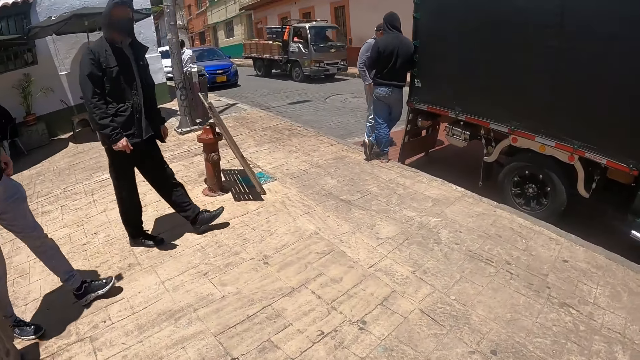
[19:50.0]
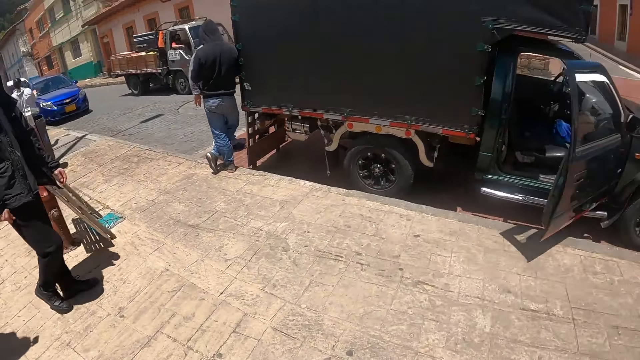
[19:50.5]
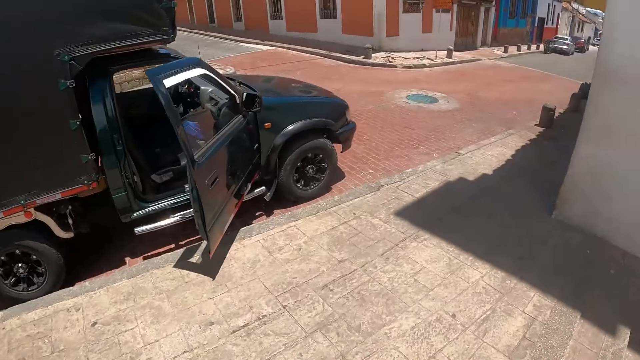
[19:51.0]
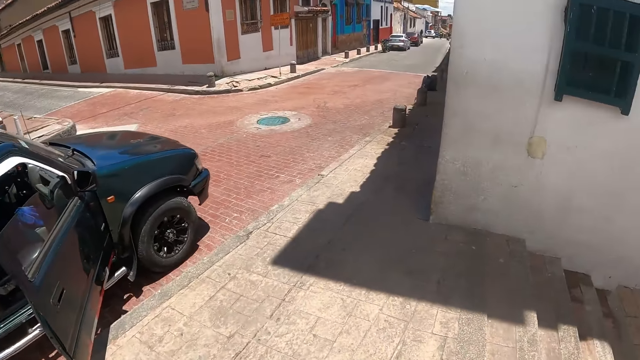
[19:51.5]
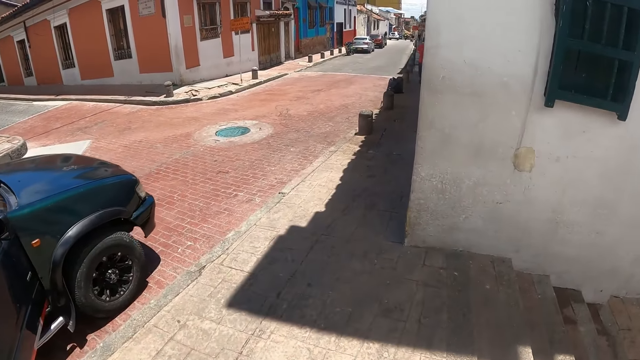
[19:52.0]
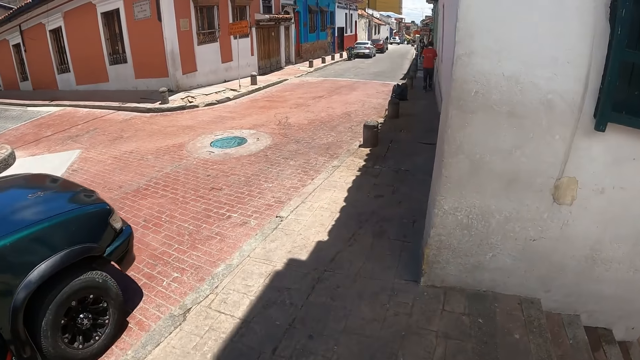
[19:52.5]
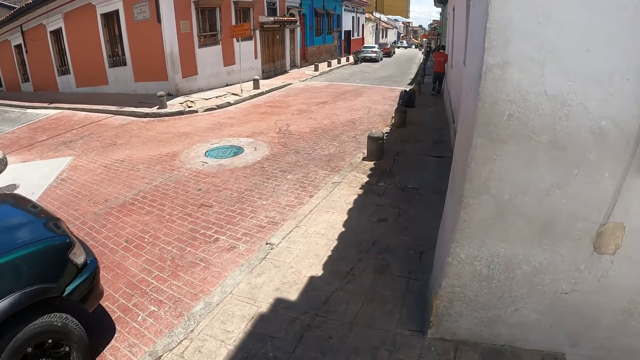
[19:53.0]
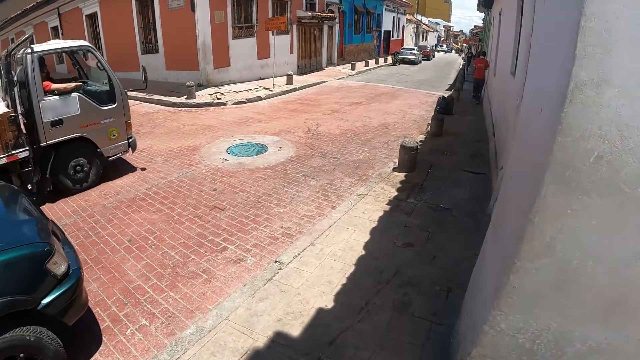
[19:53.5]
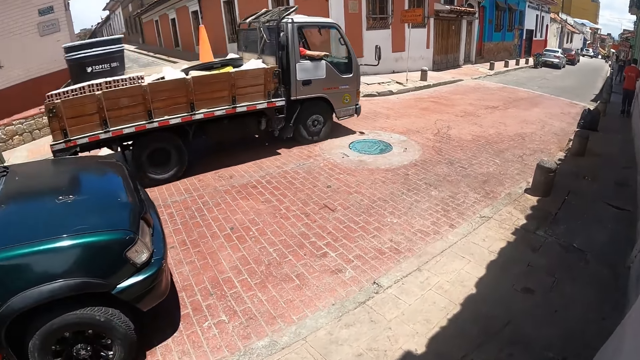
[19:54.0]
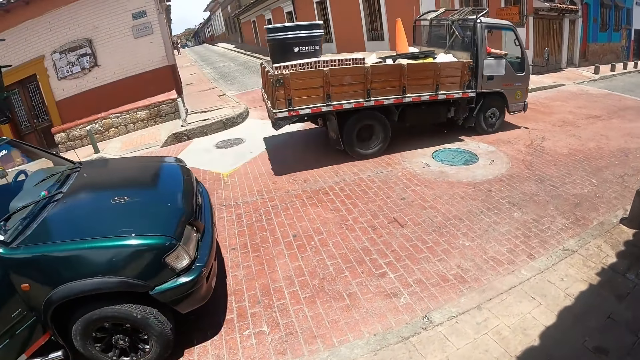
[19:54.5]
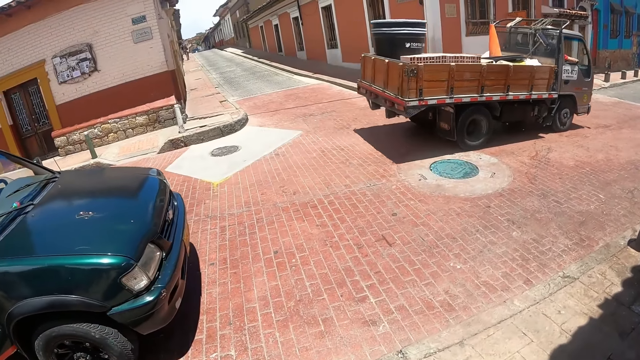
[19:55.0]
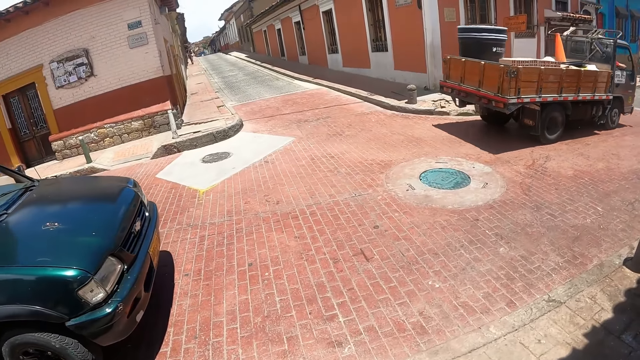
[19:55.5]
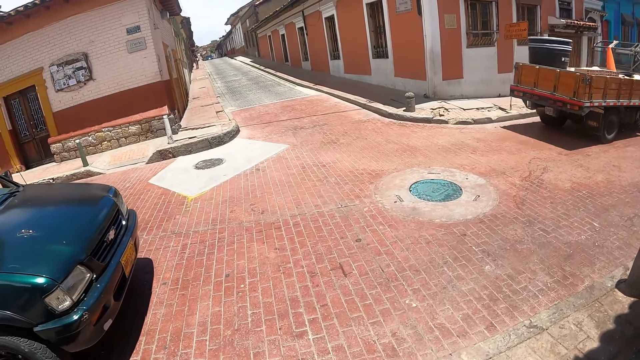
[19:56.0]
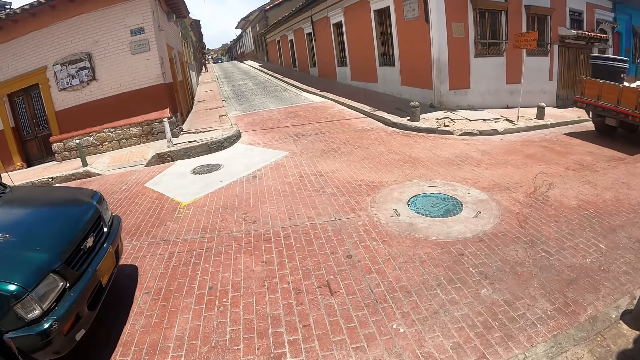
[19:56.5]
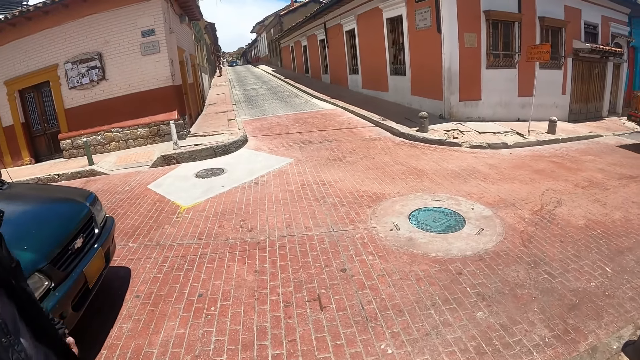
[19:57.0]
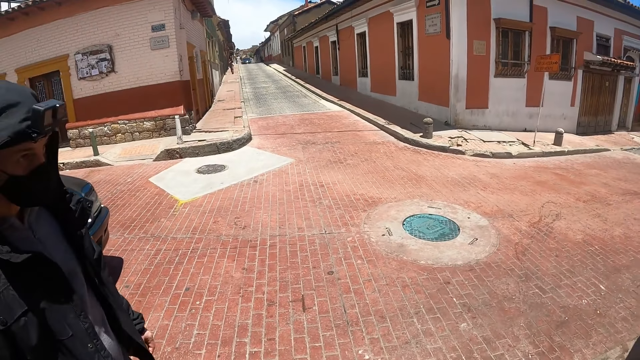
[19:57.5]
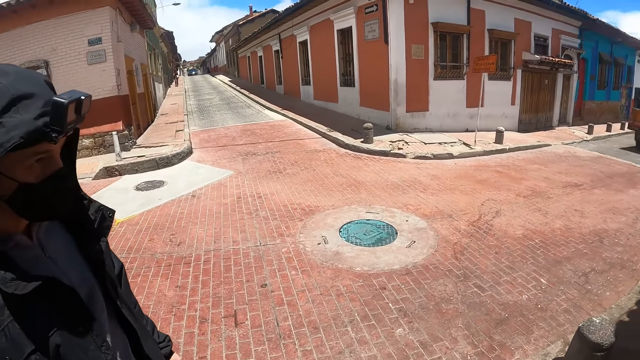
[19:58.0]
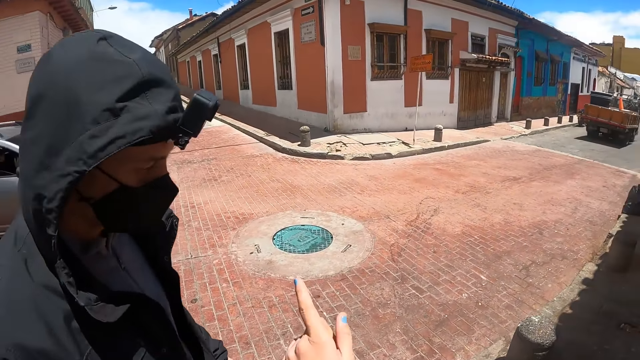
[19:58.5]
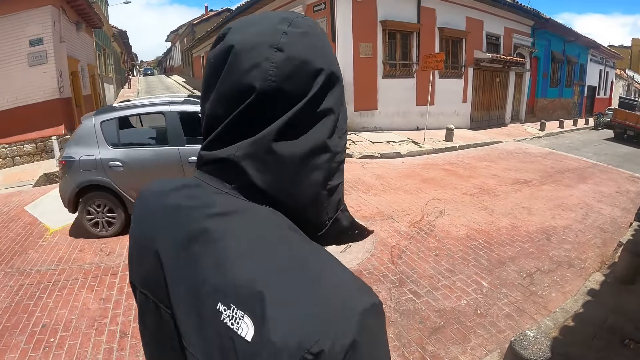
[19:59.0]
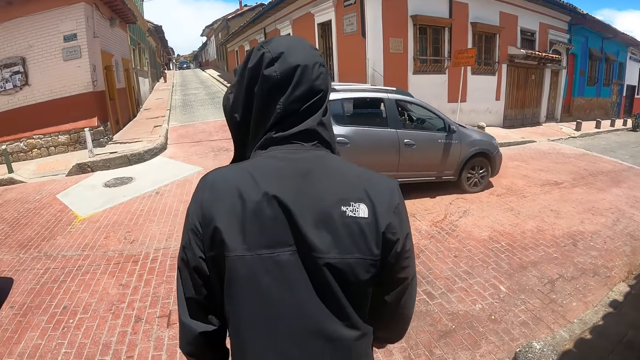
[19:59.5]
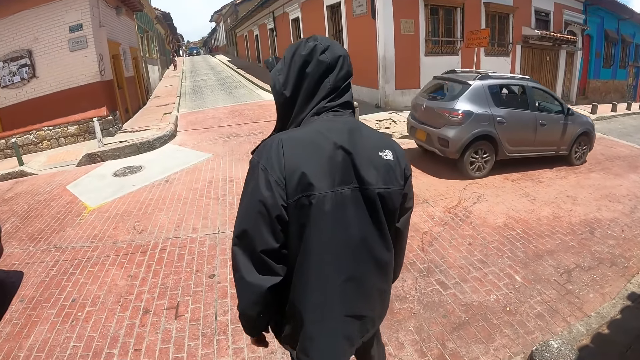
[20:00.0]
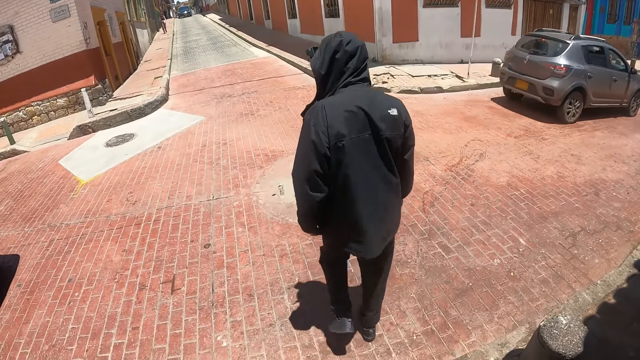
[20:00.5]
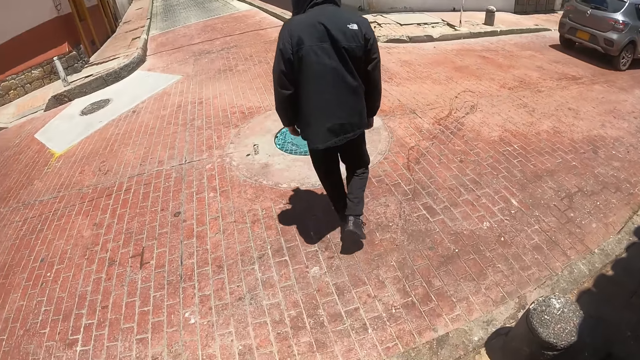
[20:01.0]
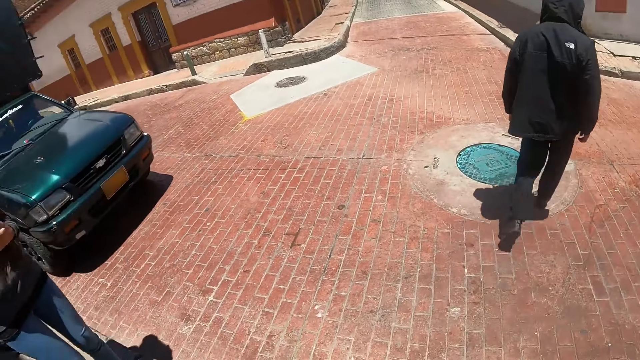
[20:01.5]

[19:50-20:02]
The camera wearer points a finger at the road. They look across the road. A man crosses the road.

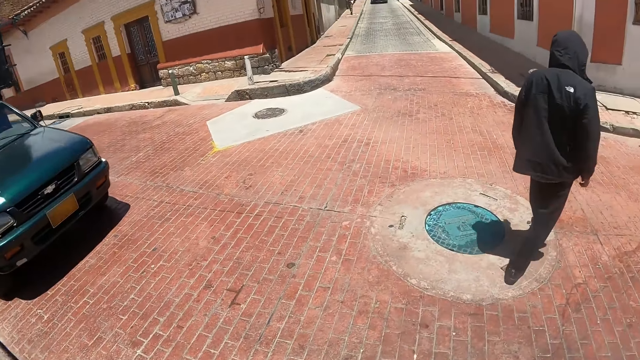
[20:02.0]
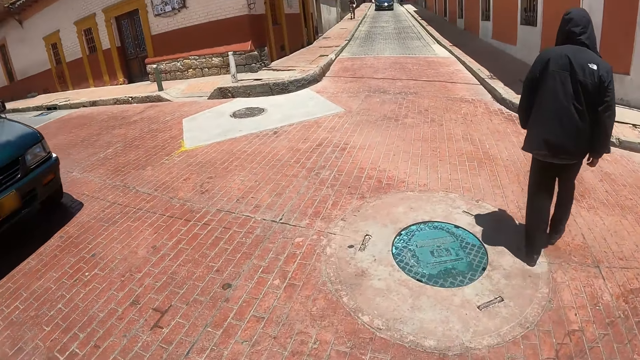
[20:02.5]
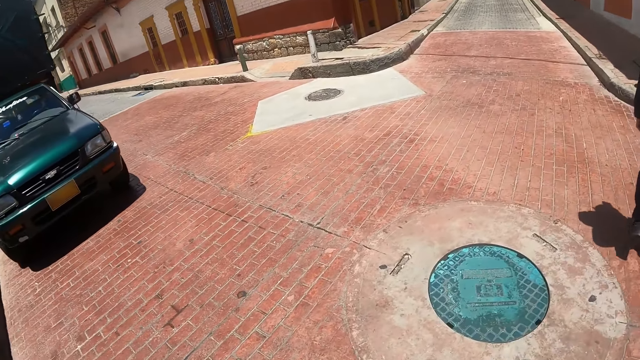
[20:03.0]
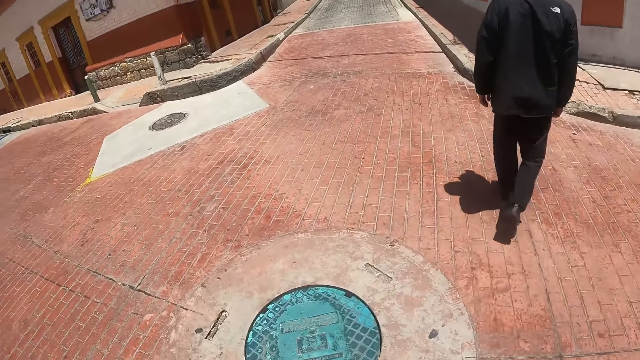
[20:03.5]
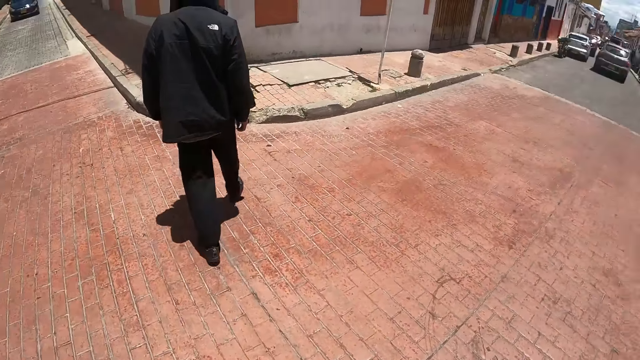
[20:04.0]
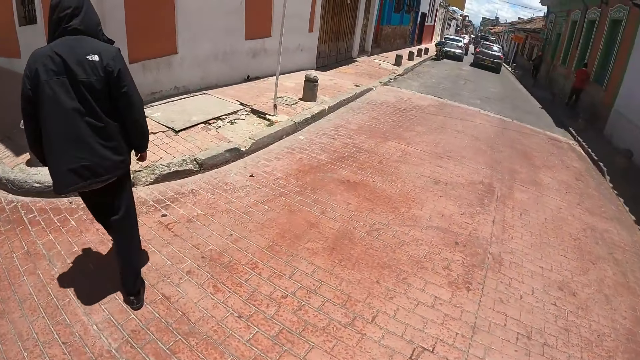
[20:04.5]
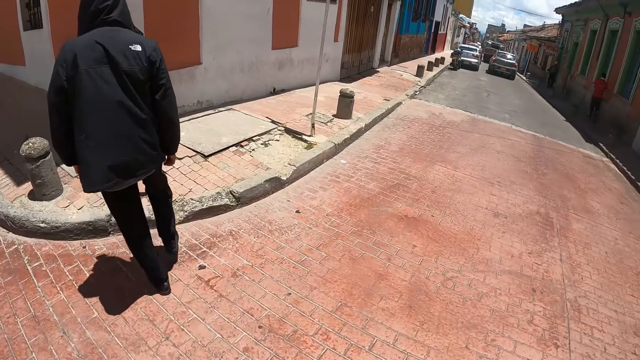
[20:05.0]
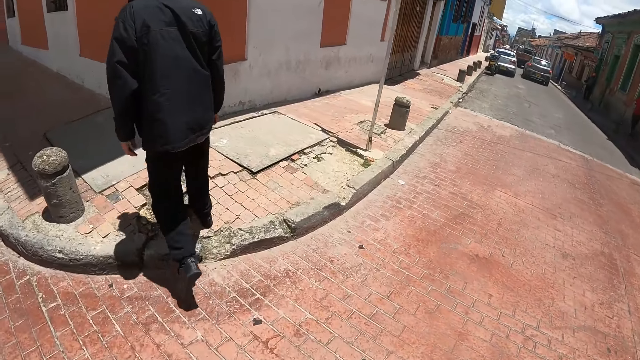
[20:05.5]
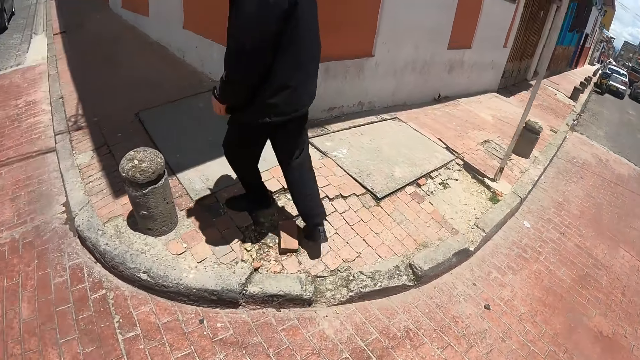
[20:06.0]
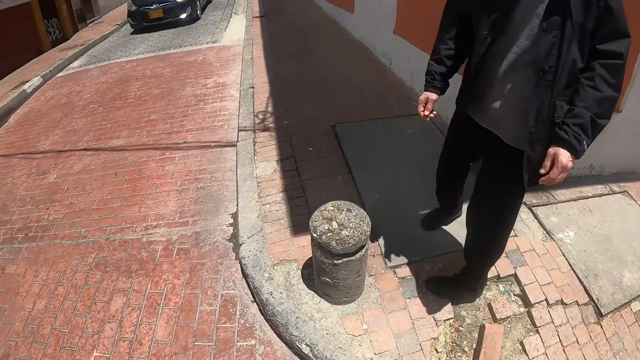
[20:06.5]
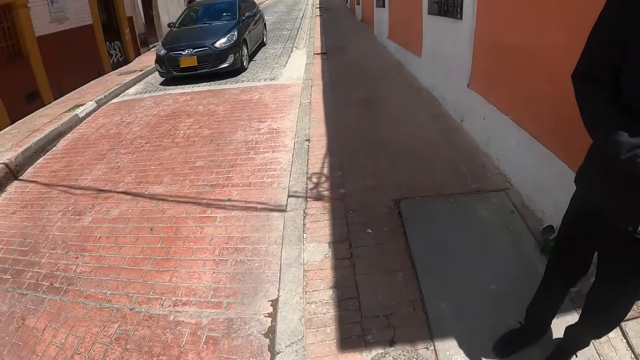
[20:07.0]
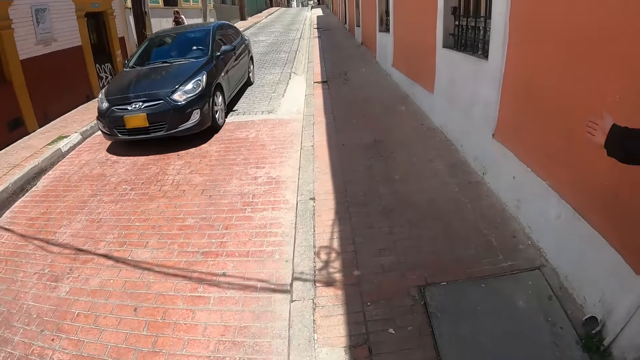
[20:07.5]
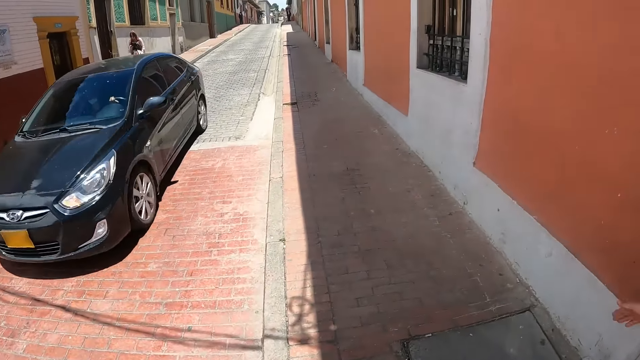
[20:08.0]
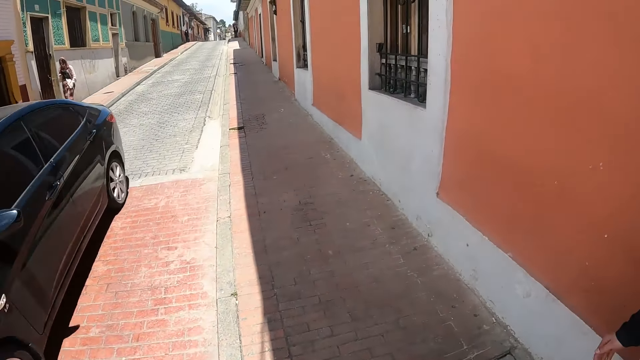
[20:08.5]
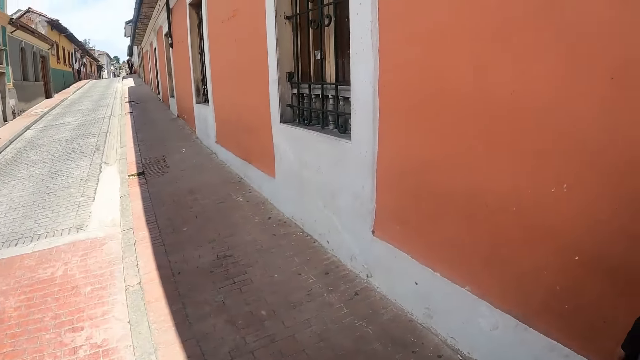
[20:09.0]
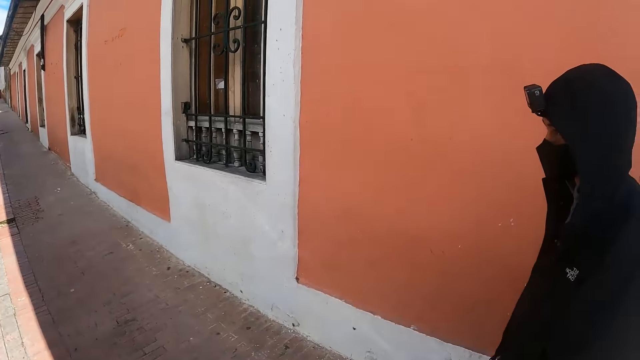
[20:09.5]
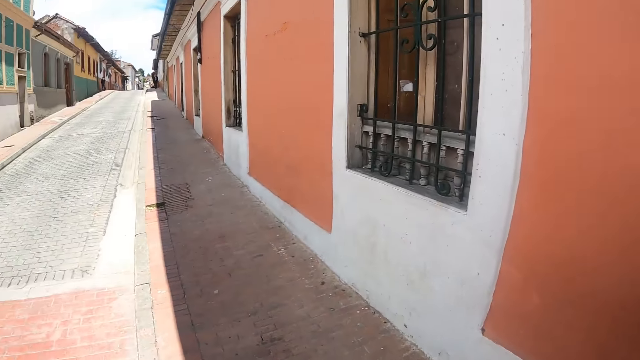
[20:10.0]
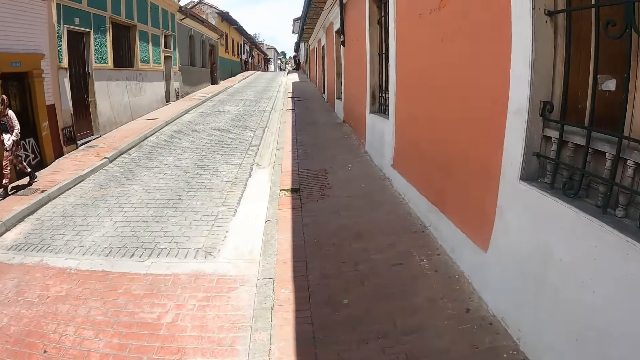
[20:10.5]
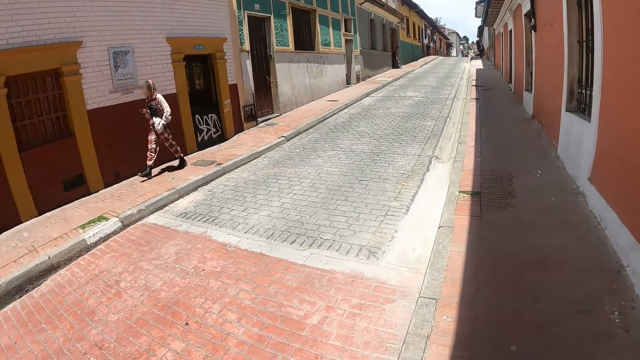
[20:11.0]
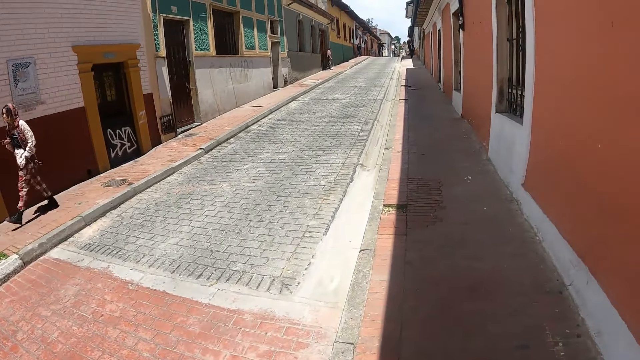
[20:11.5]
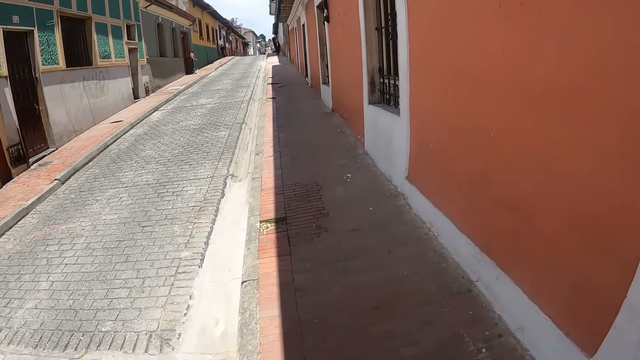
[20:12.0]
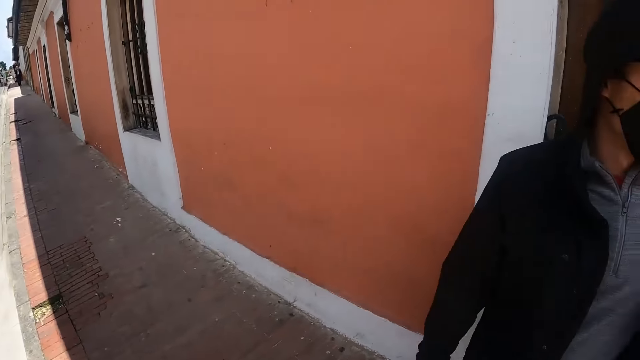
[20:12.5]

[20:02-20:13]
The camera wearer walks on the pavement. They cross the road. They look at a man. They walk on the pavement.
